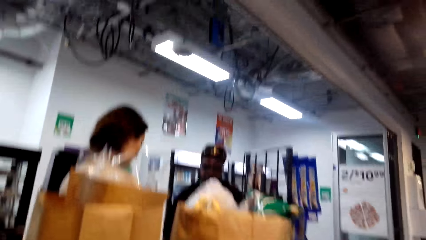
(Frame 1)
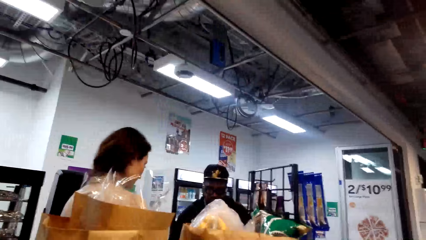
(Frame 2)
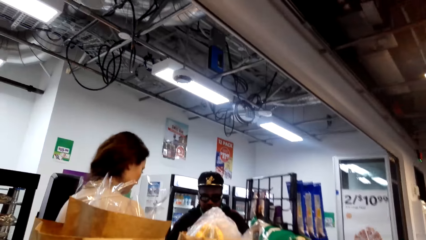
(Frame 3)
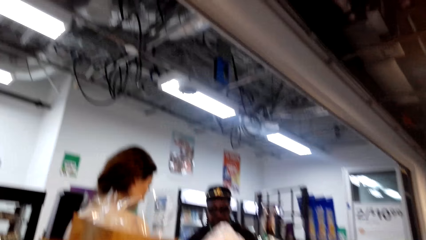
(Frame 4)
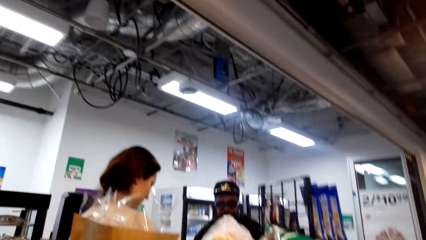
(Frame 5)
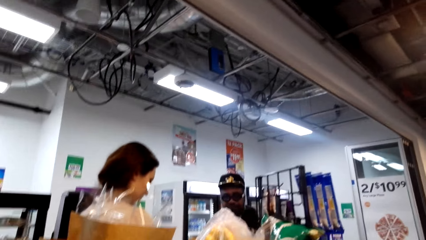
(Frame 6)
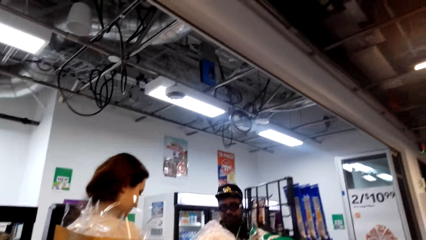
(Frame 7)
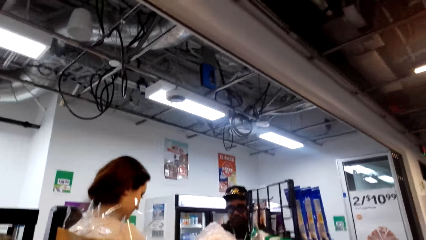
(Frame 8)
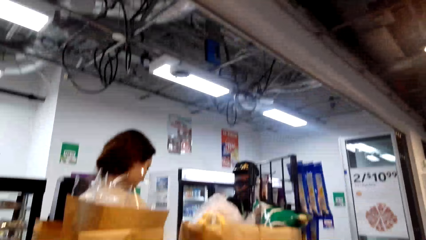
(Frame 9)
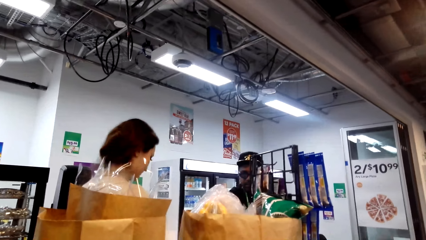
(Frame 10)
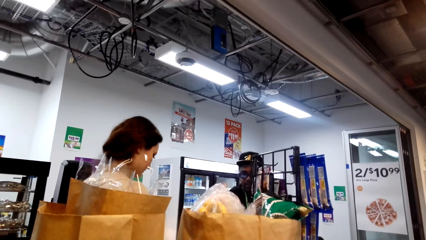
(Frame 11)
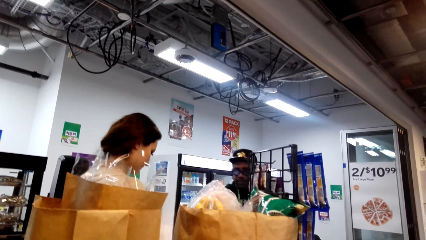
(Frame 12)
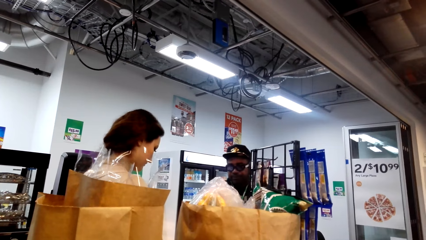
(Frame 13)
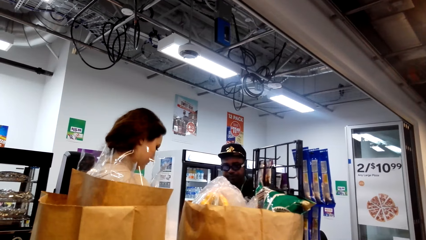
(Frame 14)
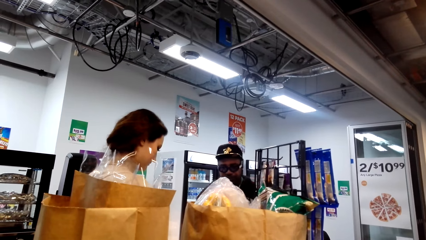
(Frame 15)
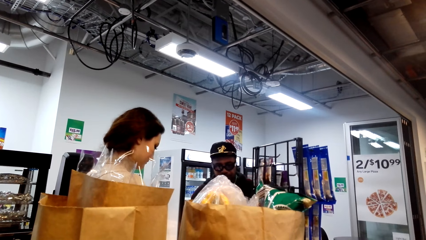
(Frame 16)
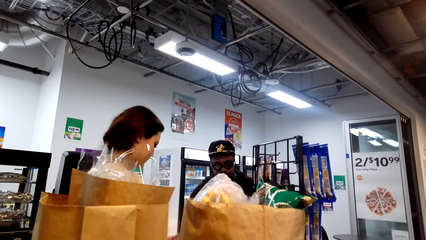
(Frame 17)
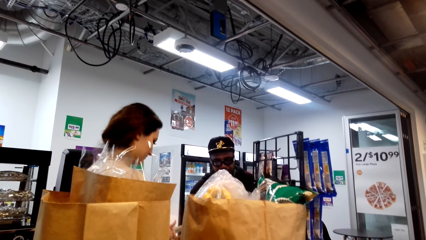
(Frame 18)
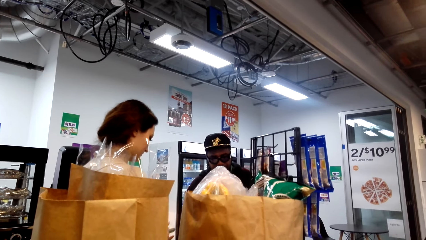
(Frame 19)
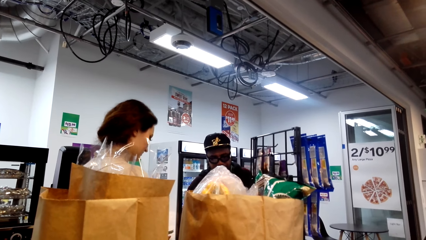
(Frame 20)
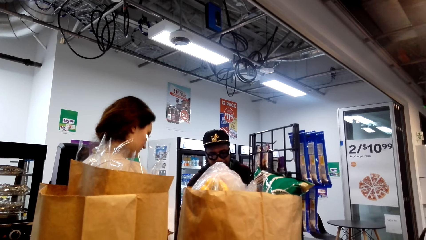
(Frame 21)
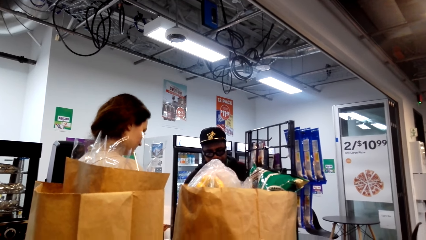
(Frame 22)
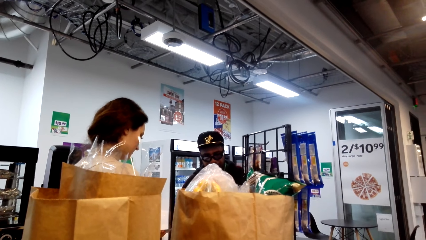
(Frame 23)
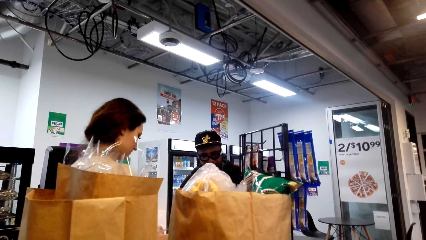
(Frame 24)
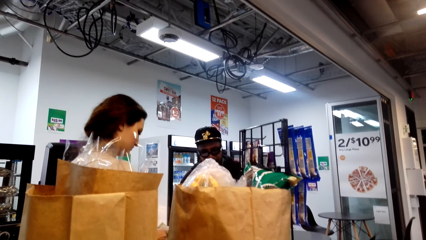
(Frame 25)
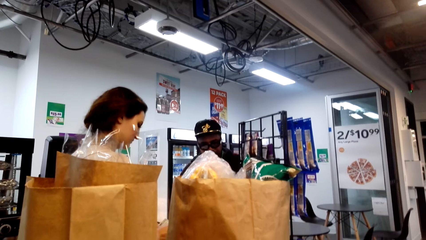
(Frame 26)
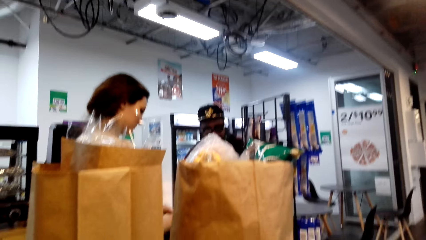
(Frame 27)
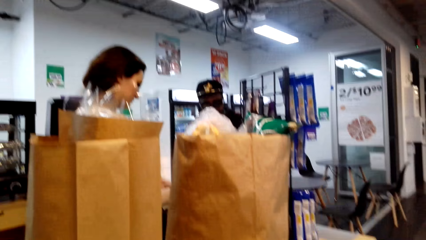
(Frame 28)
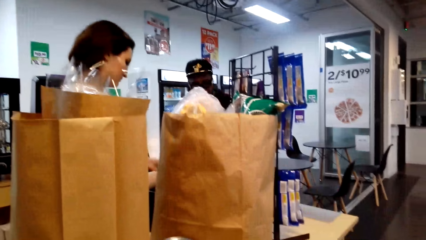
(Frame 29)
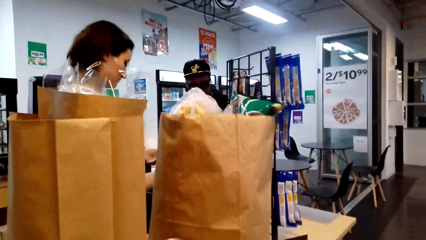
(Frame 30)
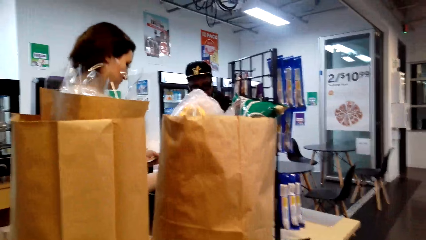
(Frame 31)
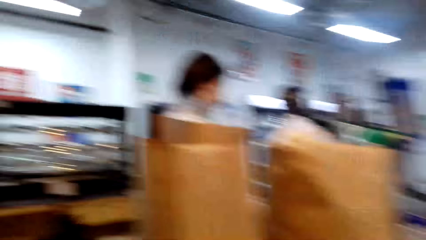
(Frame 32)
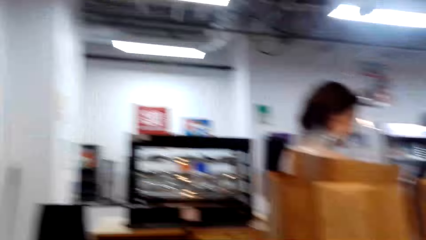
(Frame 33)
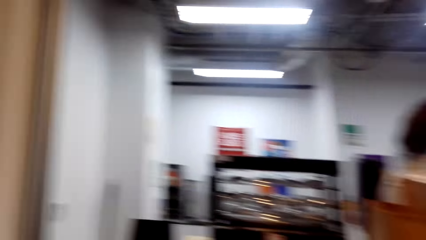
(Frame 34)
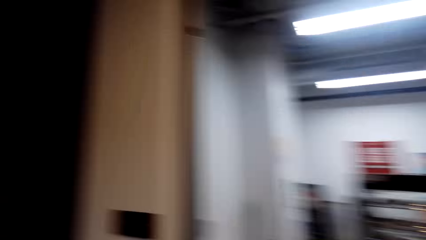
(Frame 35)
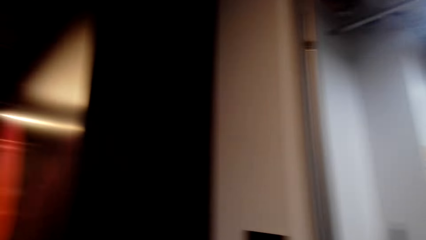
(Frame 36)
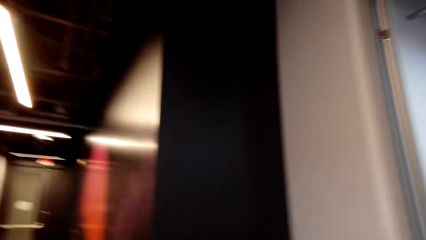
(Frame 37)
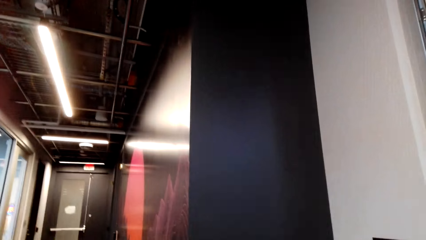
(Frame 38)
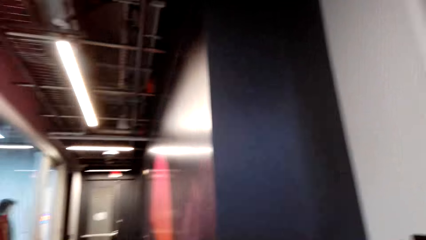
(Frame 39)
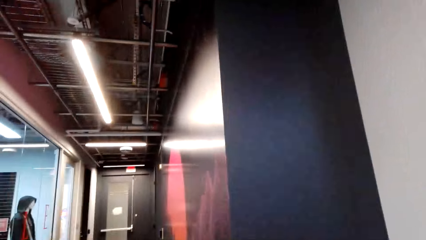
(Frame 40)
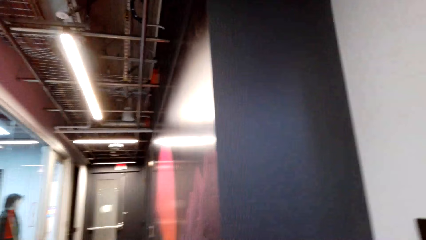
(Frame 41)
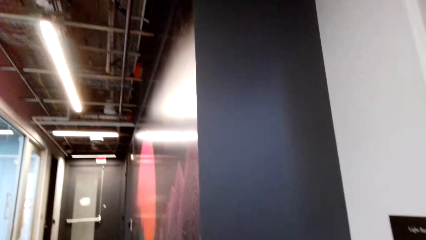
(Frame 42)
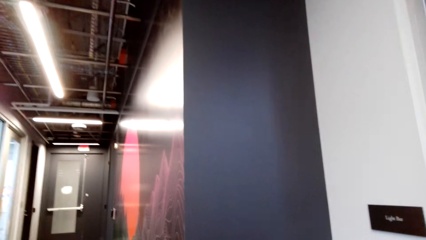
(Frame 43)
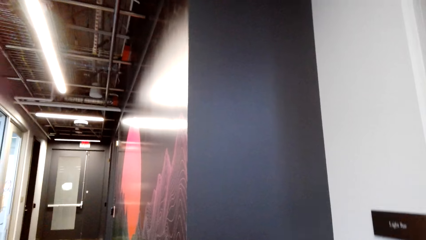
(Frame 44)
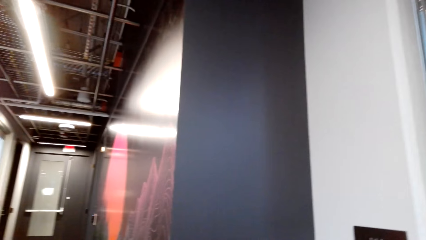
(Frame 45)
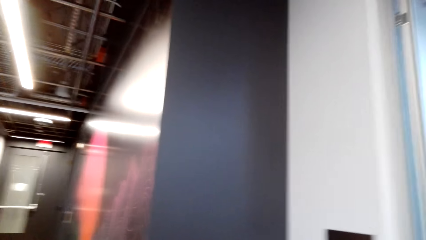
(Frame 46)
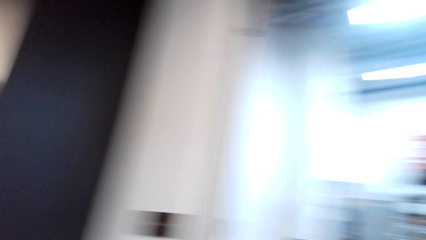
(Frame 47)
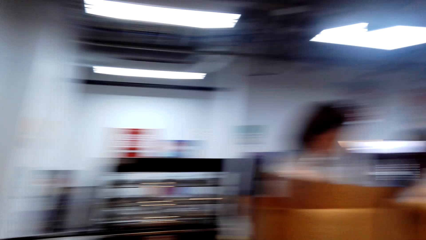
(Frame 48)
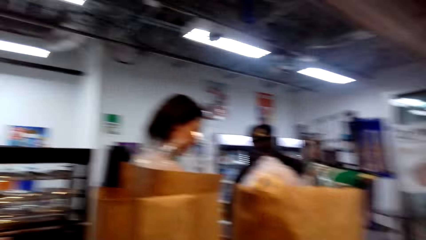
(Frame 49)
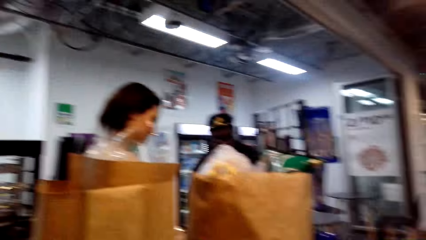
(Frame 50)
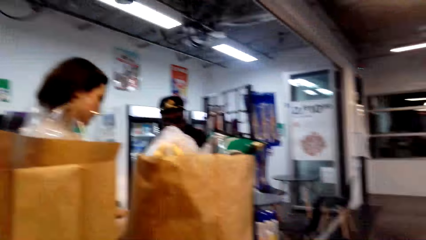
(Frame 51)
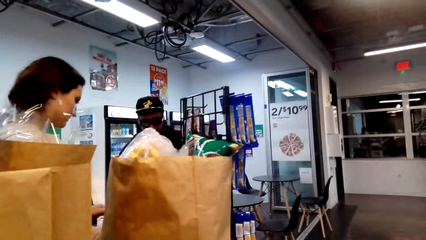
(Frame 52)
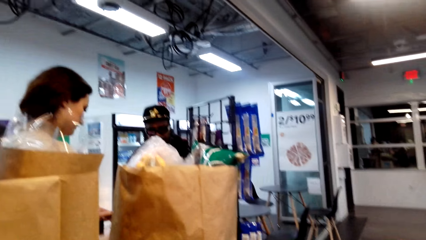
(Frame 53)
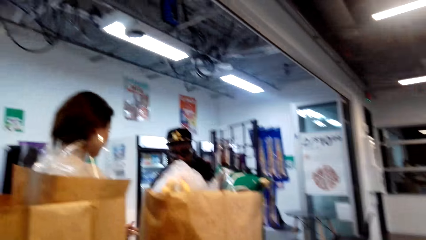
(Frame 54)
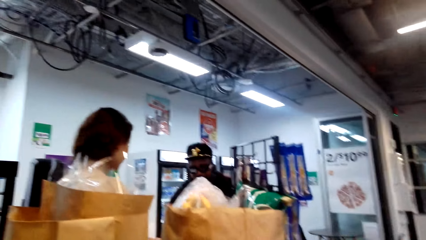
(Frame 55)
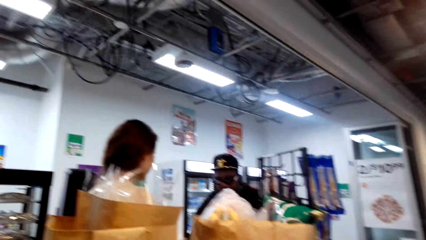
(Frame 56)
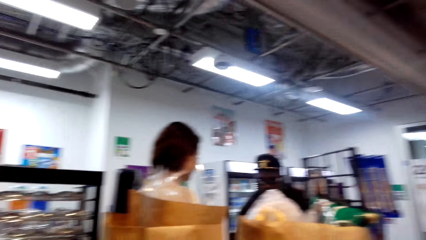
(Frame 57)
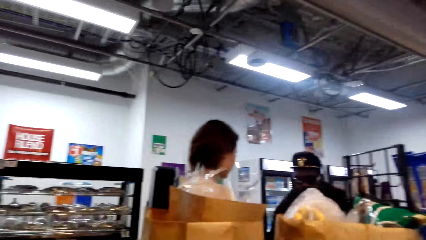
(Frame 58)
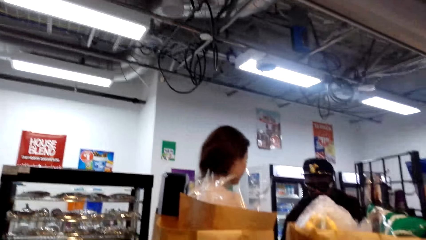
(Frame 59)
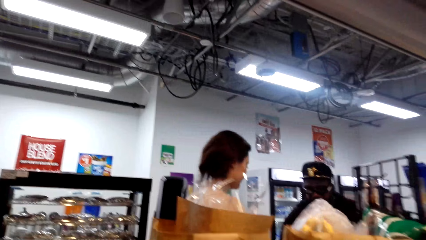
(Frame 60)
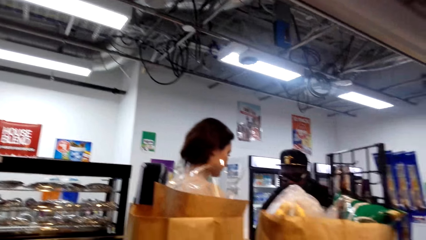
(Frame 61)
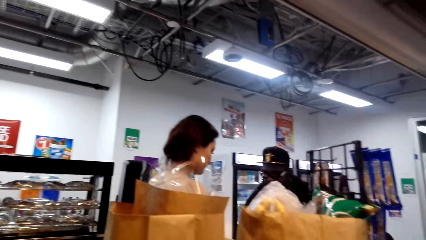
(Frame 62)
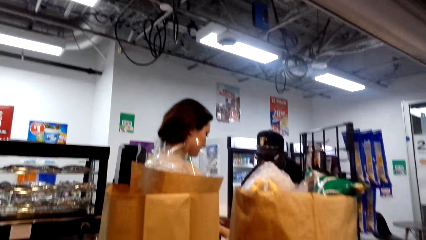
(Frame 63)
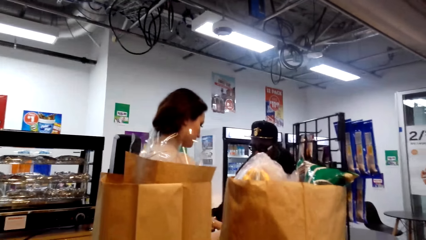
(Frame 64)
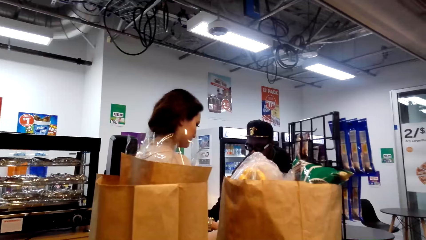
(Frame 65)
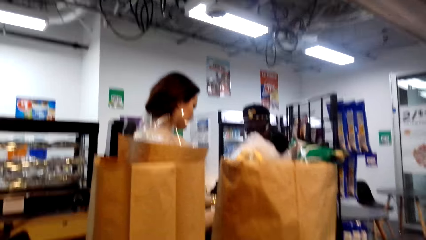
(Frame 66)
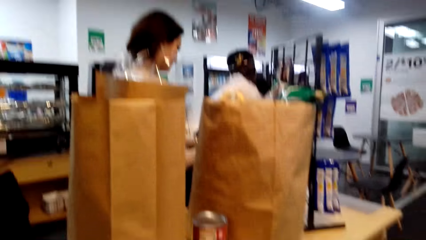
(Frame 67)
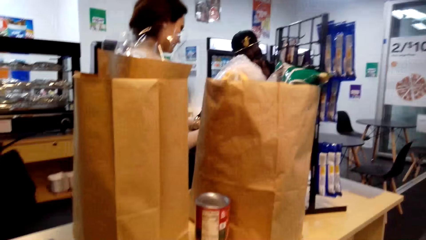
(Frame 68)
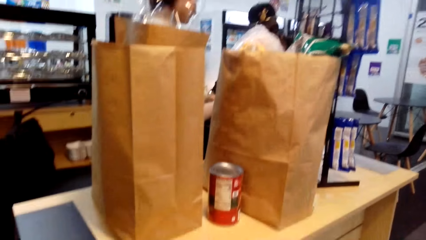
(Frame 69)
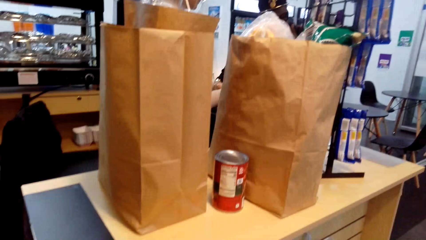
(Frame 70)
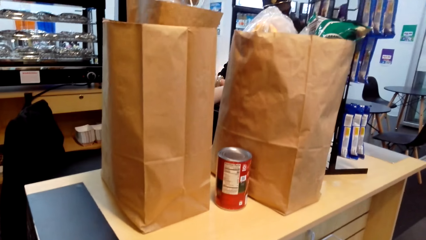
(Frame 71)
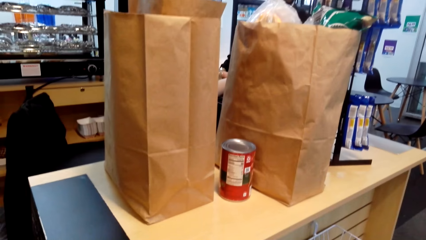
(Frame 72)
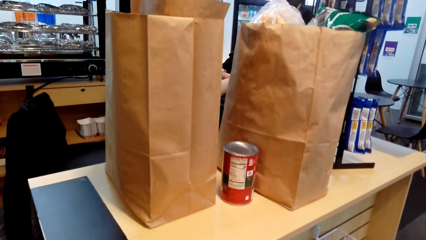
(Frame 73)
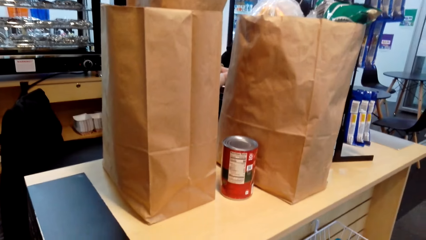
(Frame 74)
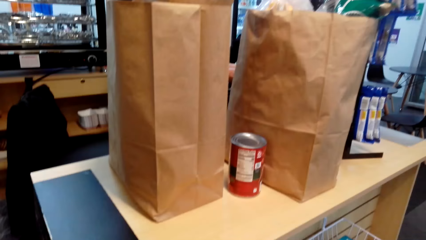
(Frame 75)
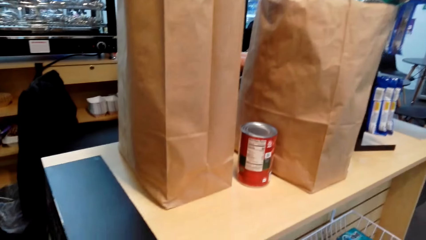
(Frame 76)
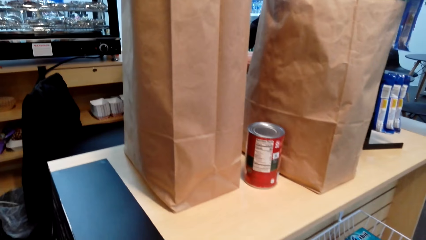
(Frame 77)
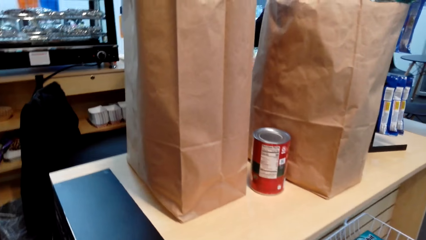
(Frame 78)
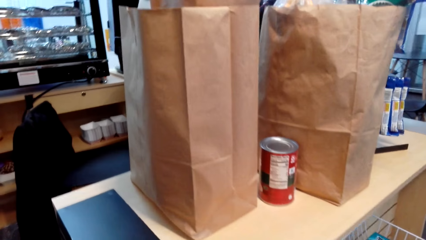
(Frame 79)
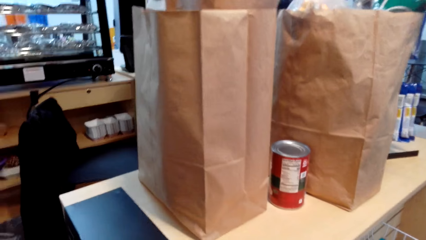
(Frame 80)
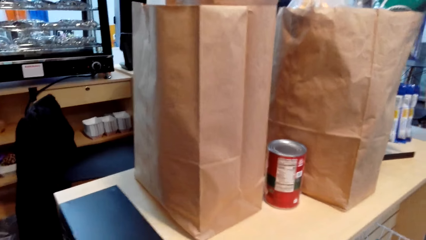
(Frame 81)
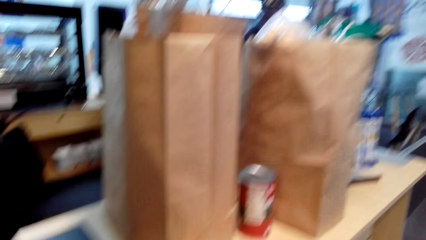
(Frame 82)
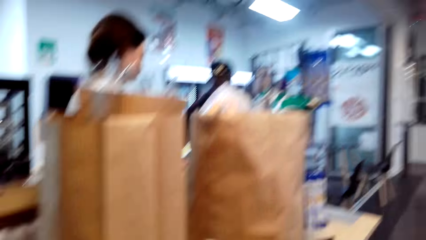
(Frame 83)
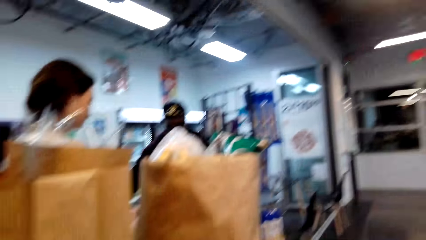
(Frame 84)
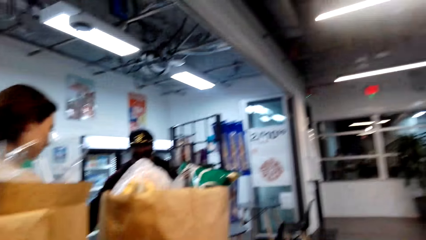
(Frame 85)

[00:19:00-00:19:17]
The camera wearer looks around. They look at the bags.
